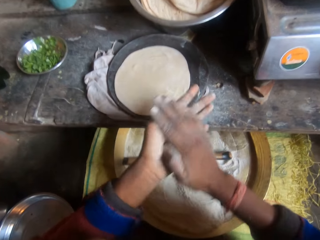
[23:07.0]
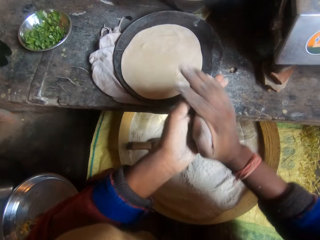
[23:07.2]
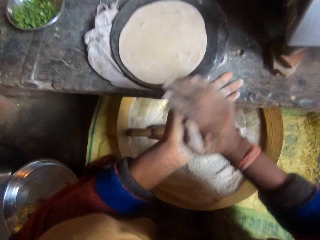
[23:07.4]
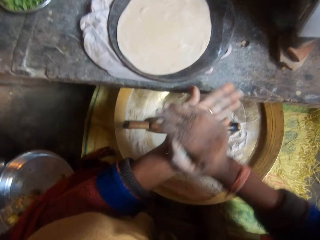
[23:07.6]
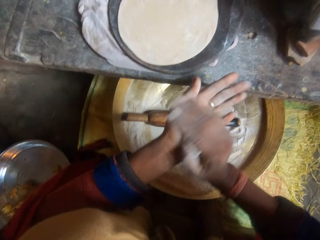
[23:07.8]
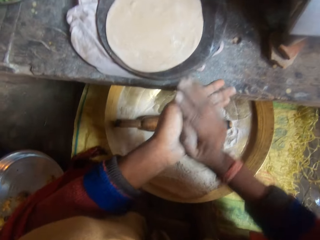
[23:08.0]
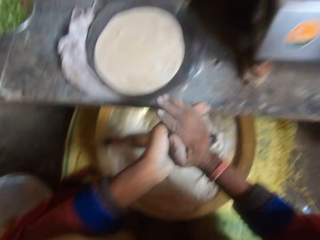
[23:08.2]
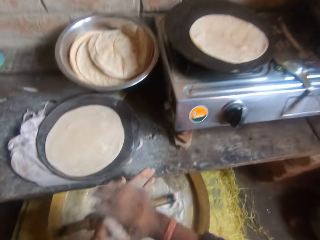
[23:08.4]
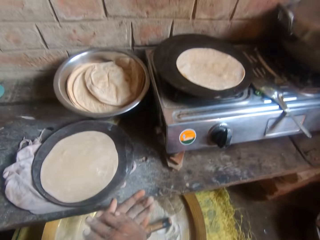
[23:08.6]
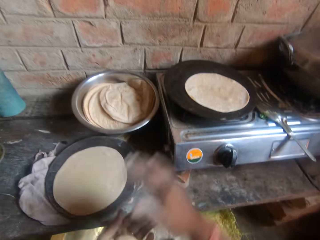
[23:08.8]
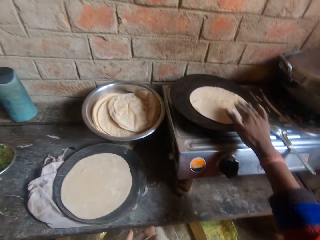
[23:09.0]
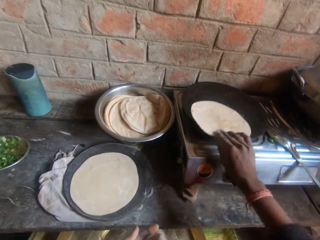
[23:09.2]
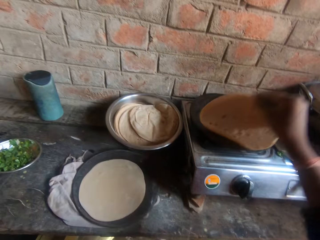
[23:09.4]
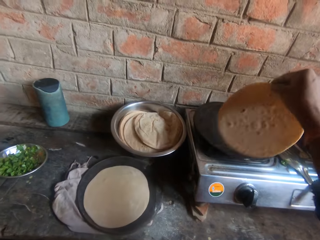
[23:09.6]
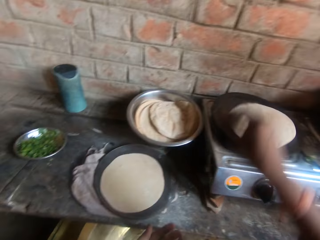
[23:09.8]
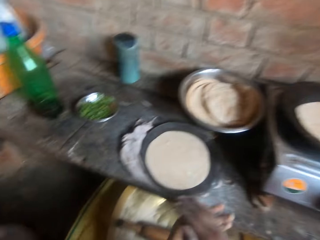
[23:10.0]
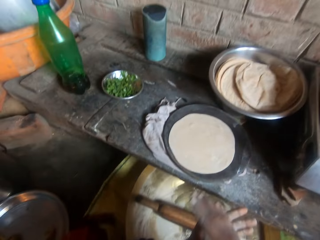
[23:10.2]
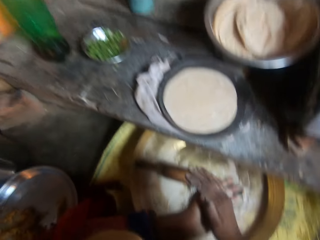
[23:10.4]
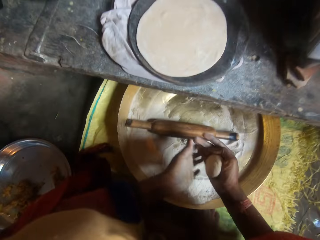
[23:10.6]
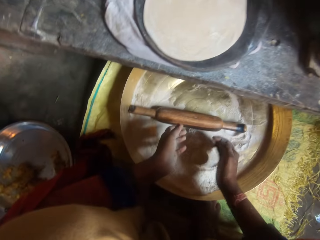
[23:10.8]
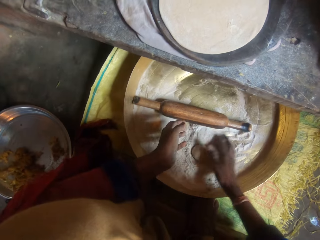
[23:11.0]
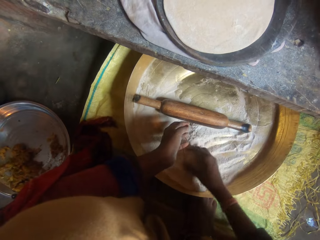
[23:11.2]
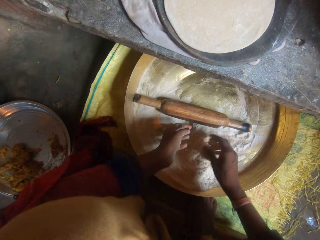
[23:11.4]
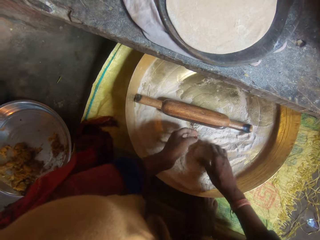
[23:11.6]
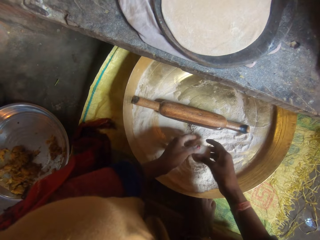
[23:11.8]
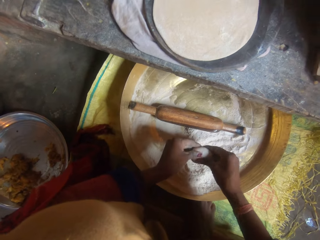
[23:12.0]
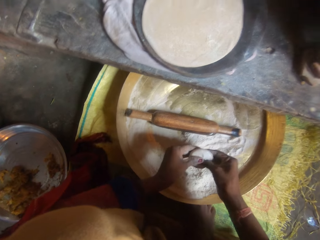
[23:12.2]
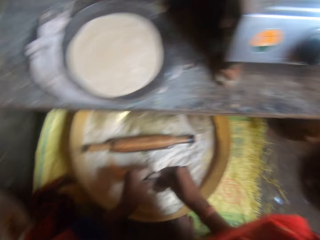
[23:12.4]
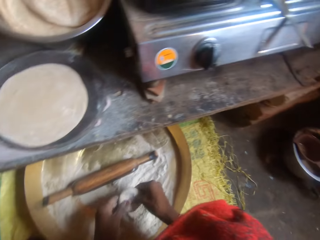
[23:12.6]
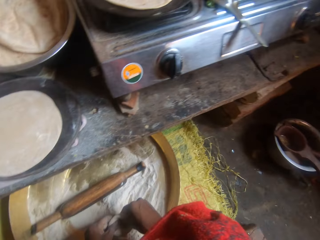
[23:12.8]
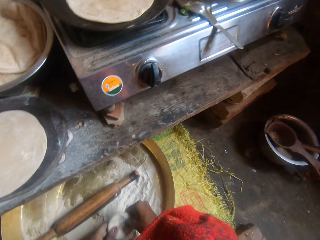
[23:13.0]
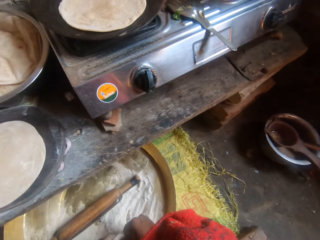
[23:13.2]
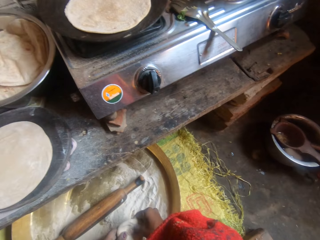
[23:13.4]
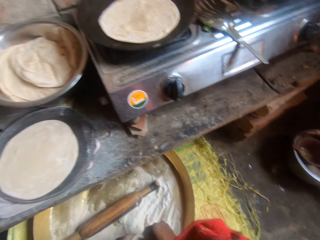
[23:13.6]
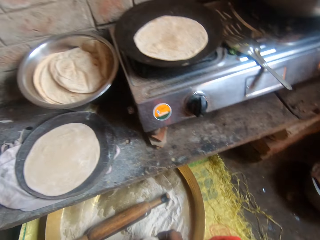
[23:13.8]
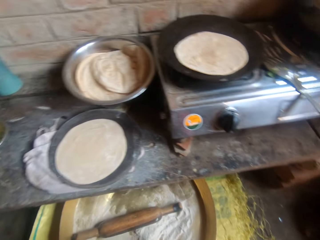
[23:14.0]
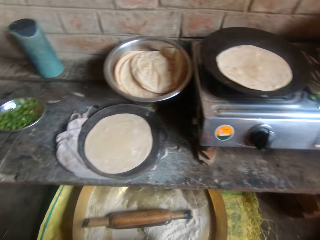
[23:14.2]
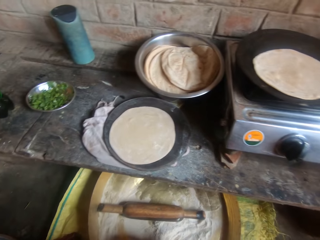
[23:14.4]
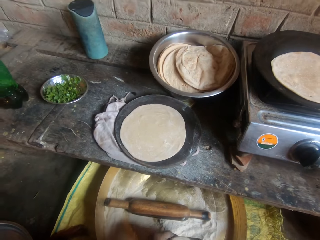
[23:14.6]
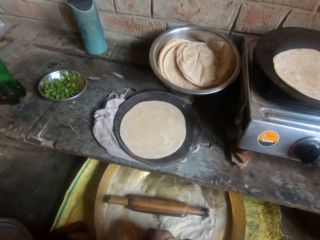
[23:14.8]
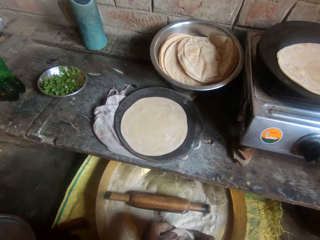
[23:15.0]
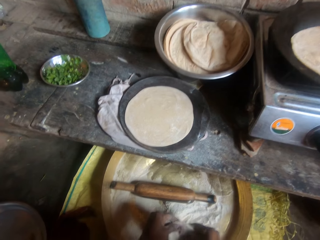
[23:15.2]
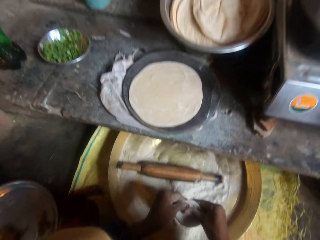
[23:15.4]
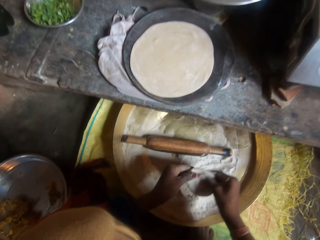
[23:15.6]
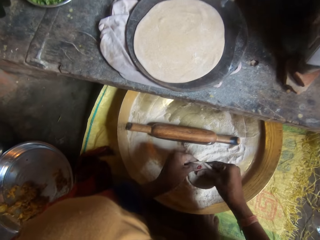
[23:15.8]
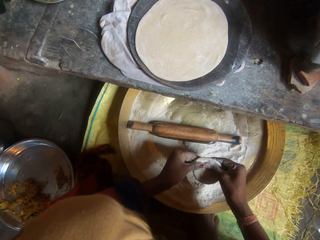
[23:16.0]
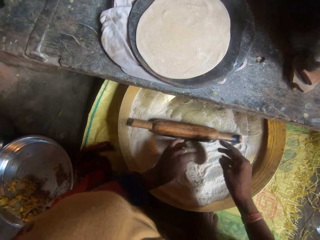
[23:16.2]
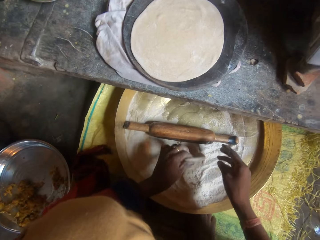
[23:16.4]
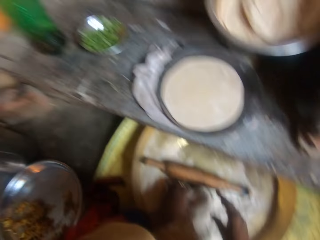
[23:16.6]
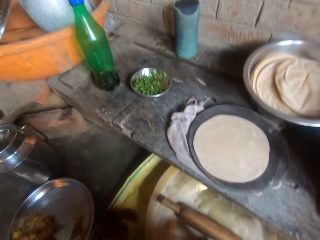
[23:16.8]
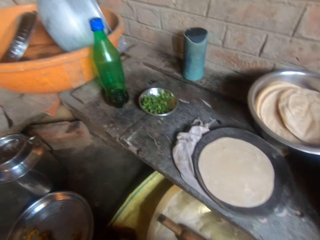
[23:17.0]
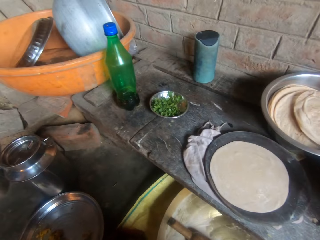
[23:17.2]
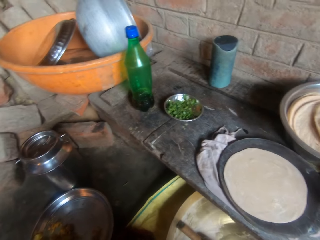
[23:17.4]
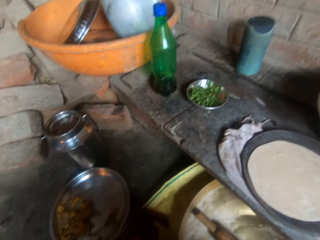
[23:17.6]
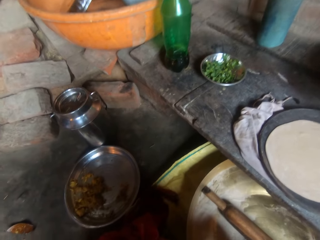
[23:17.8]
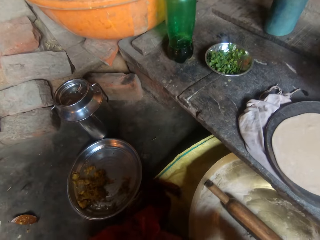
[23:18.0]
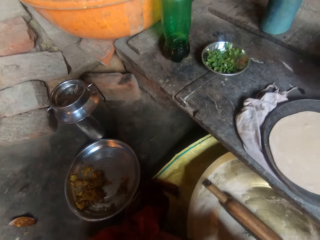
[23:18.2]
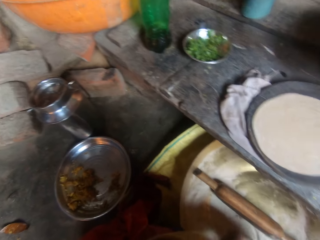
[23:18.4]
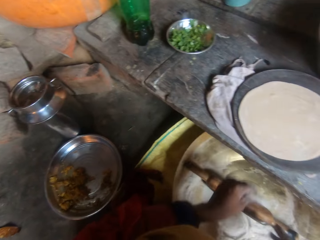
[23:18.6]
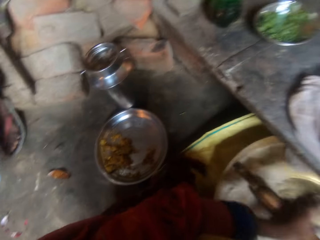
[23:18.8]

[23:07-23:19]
The camera wearer pulls her hand off the dough. She pulls the chapati with her hand. She turns over the flat bread in the frypan on the stove. She lifts the chapati off the cooking pan. She drops the chapati in the pan. She rolls the dough with both hands. She molds the dough with her hands. She drops the dough in the flour bowl. She mixes the dough with the flour in the bowl. She splashes flour on the dough. She lifts the dough off the tray. She applies flour on the dough. She puts the dough in the pan. She lifts the dough off the tray. She shapes the dough with both hands. She applies flour on the dough.

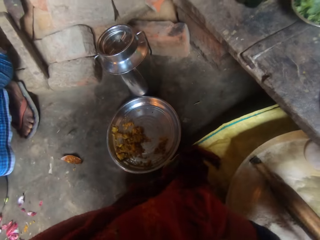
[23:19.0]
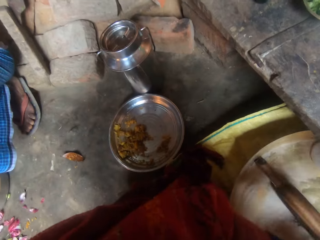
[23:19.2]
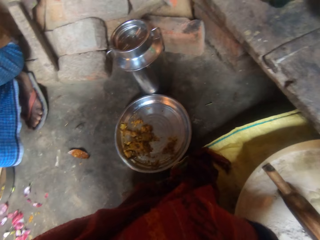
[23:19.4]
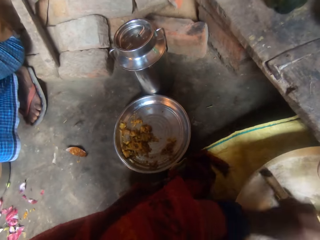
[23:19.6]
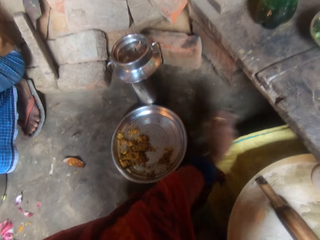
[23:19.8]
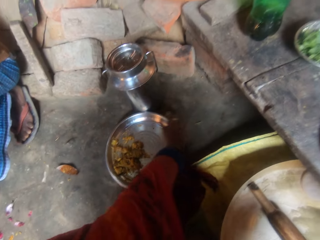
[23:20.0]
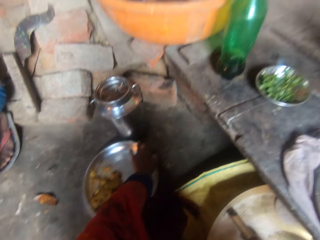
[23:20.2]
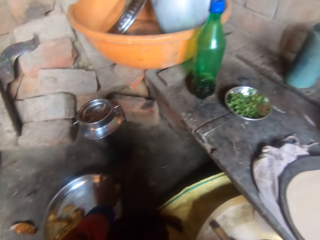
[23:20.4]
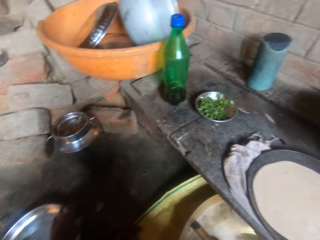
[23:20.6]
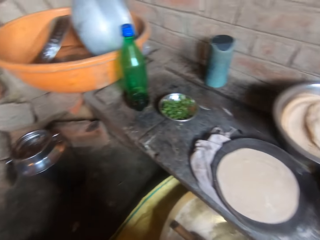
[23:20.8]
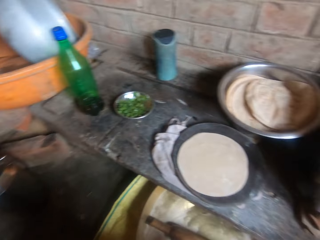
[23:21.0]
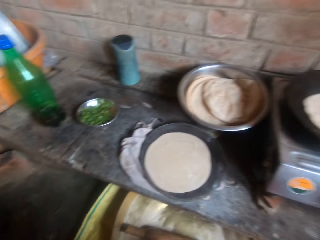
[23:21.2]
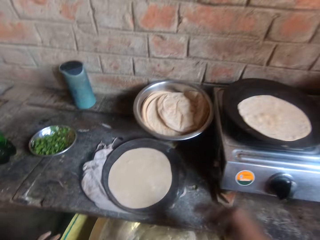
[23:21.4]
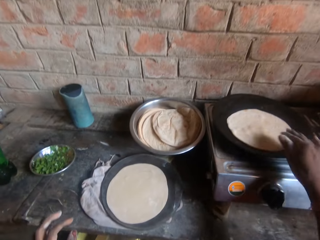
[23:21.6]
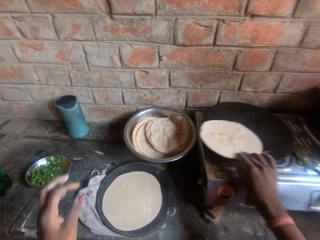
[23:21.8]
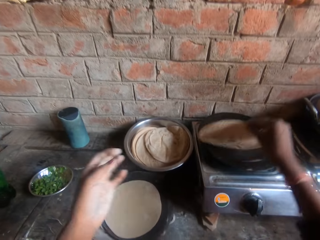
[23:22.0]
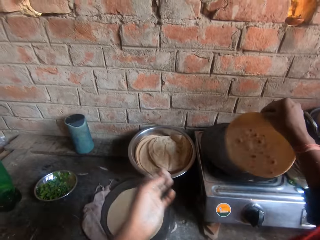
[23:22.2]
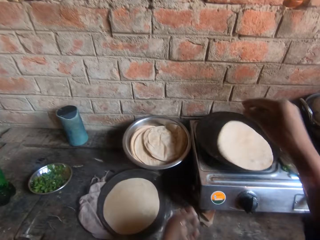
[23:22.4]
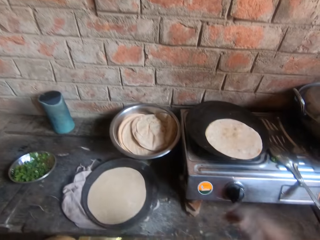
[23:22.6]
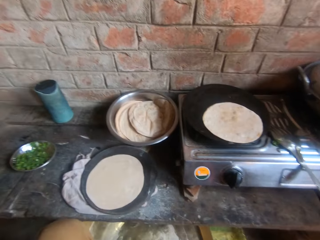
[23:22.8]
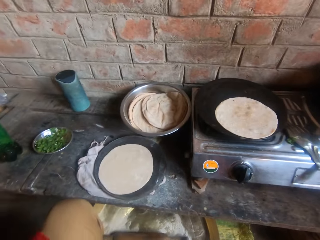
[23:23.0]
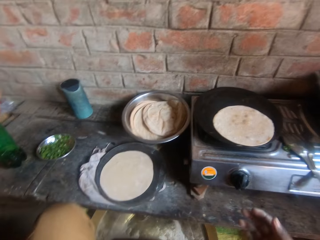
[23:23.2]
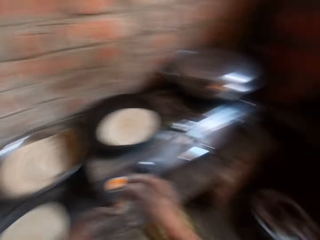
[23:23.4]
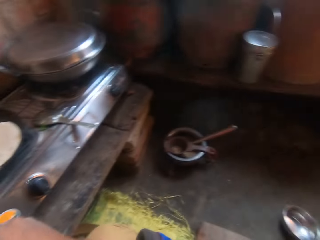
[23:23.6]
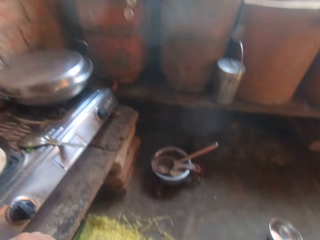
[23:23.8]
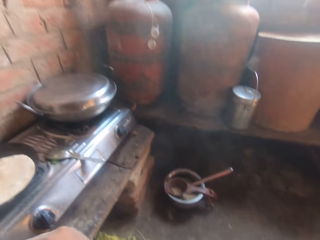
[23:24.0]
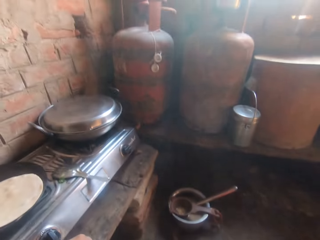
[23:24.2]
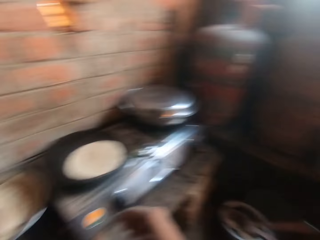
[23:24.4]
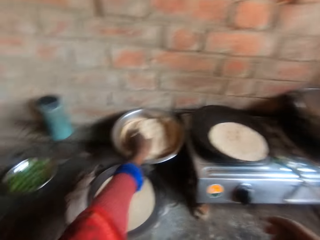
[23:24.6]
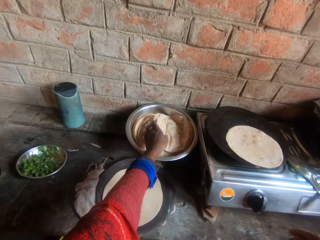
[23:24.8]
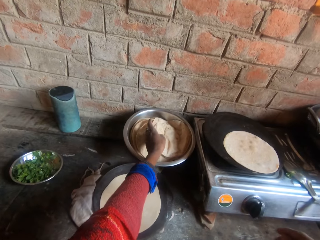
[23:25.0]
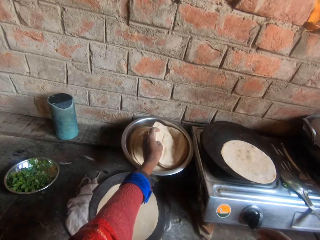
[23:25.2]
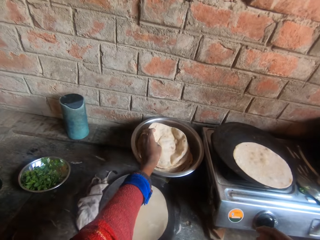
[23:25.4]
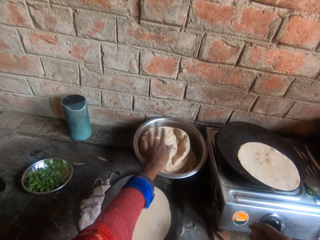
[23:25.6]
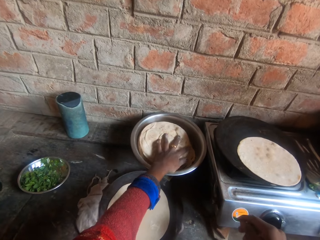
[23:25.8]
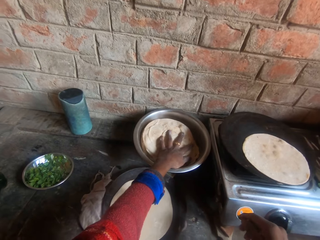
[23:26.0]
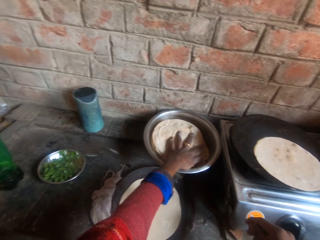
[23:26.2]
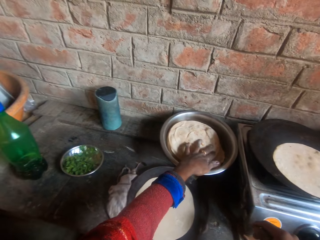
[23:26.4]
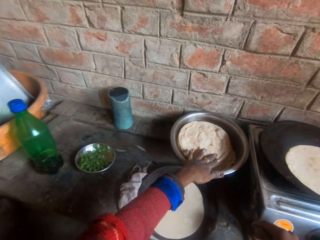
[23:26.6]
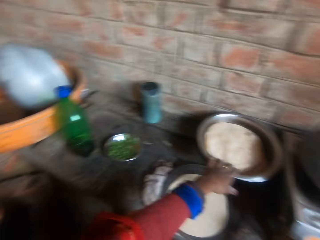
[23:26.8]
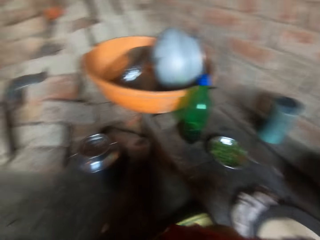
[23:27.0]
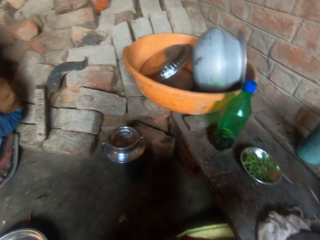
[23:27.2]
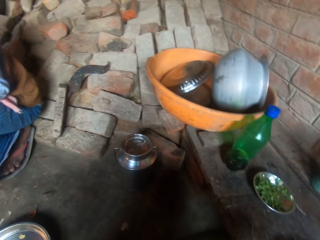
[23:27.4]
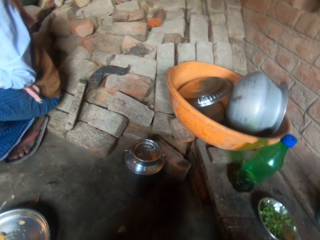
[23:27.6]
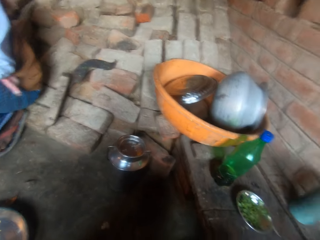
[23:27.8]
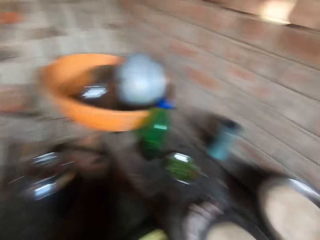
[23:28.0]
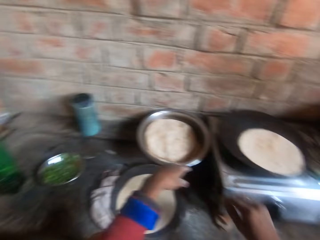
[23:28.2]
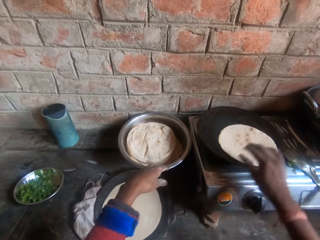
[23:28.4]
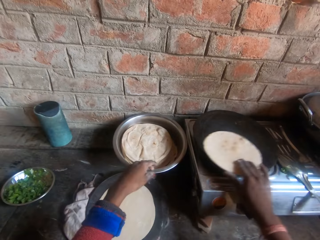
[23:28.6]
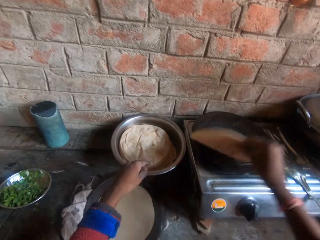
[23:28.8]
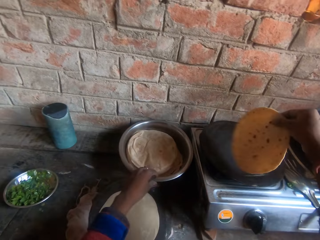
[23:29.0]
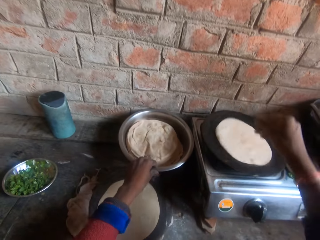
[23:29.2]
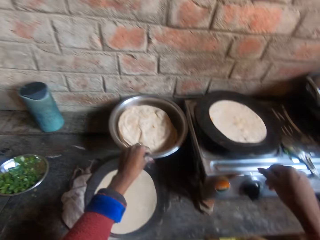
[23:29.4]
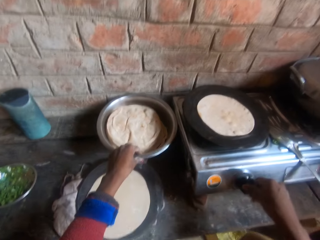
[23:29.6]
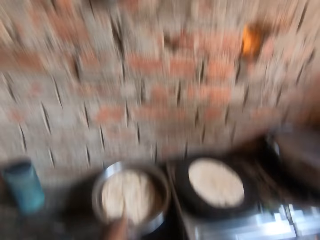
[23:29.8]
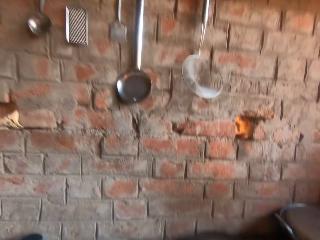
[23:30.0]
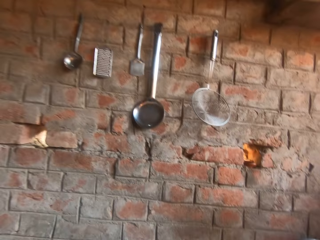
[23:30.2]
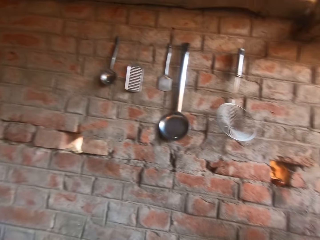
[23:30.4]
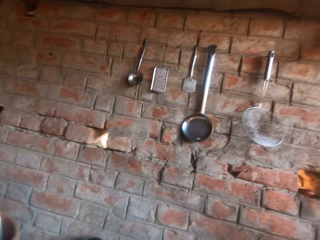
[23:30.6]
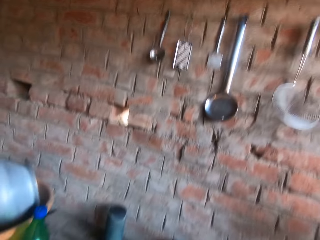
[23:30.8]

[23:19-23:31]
The camera wearer pushes aside a tray on the floor. A person sits on the stones. The camera wearer turns over the flat bread in the frypan on the stove. She pulls the chapati with her hand. She lifts the chapati off the pan. She drops the chapati on the pan. She arranges the flat breads in a steel bowl on the slab. She pulls her hand off the chapati. She turns over the flat bread in the frypan on the stove. She lifts the chapati off the pan. She drops the chapati on the pan. She adjusts the knob of the stove.
